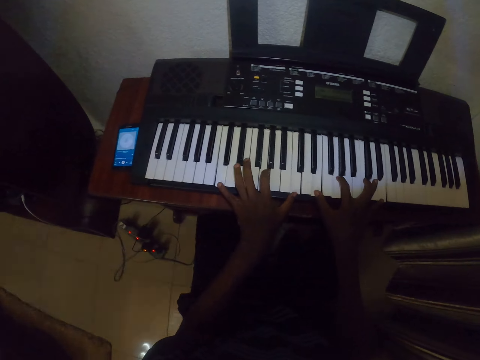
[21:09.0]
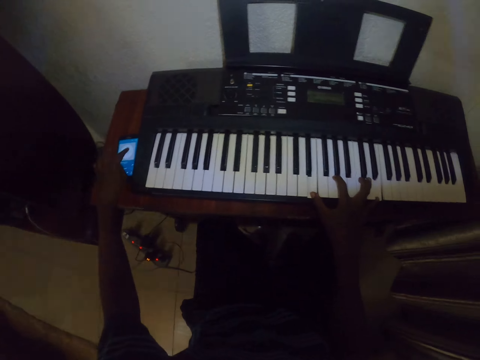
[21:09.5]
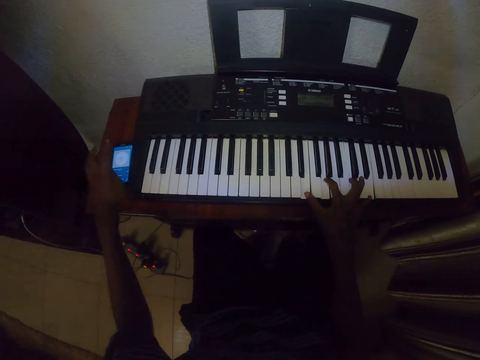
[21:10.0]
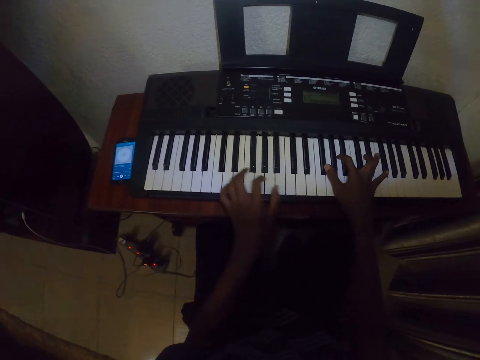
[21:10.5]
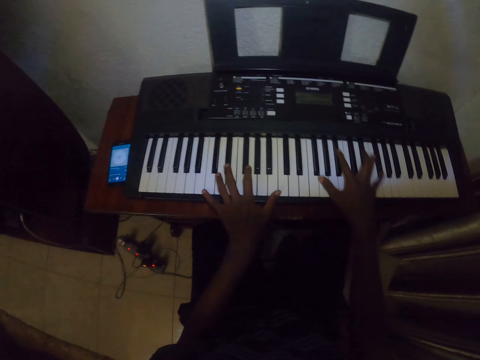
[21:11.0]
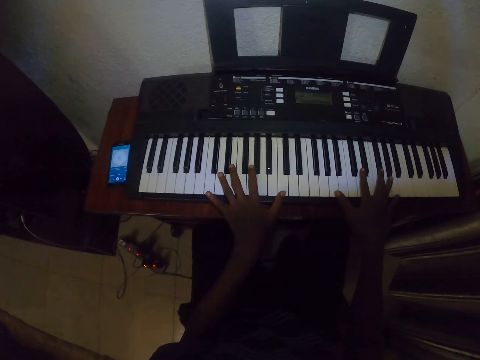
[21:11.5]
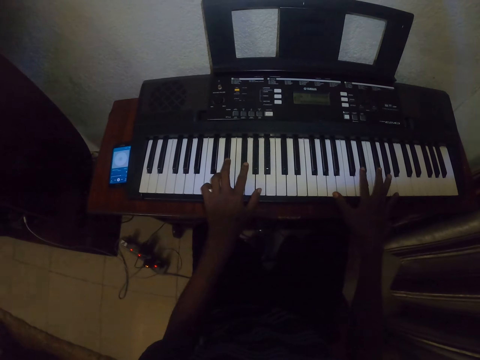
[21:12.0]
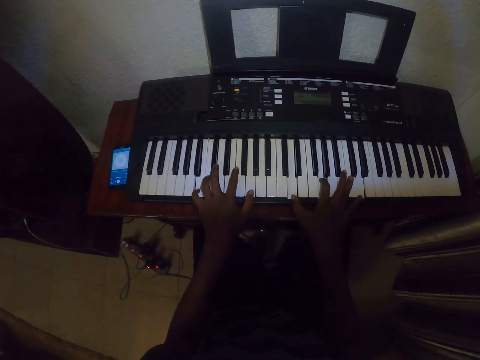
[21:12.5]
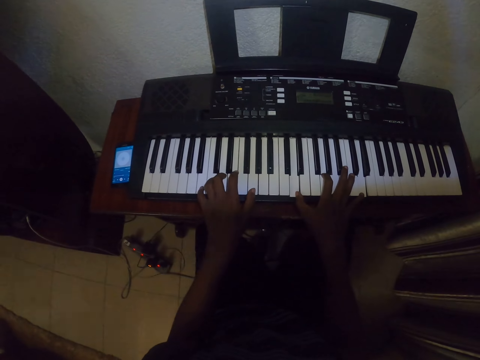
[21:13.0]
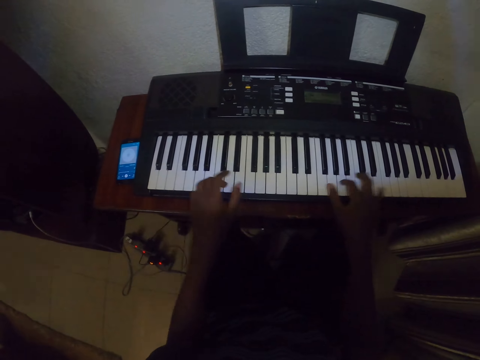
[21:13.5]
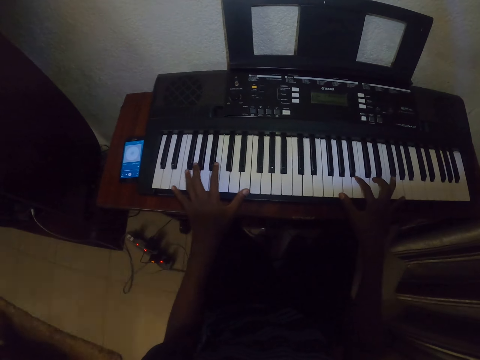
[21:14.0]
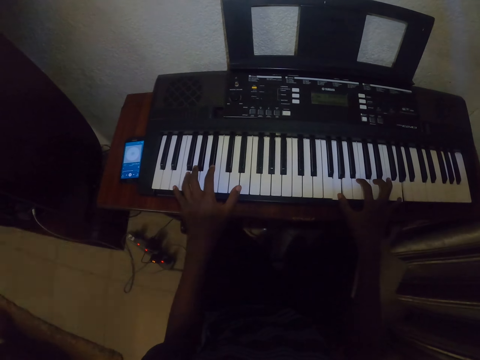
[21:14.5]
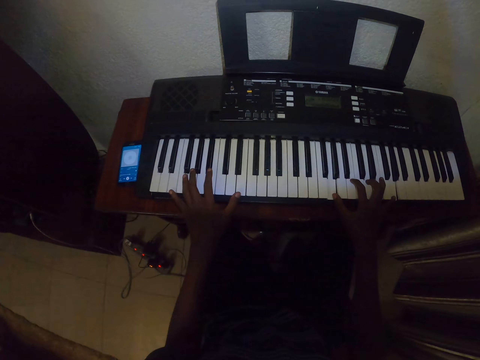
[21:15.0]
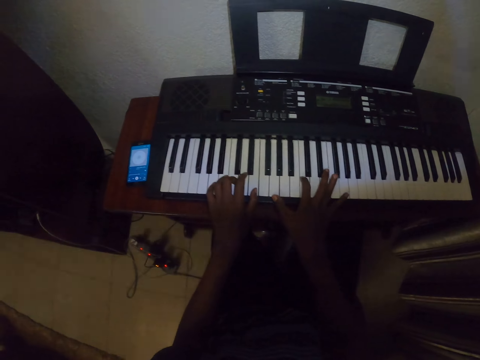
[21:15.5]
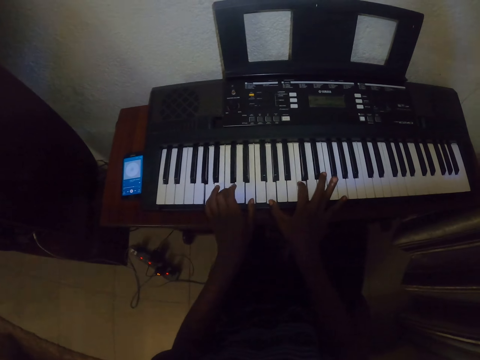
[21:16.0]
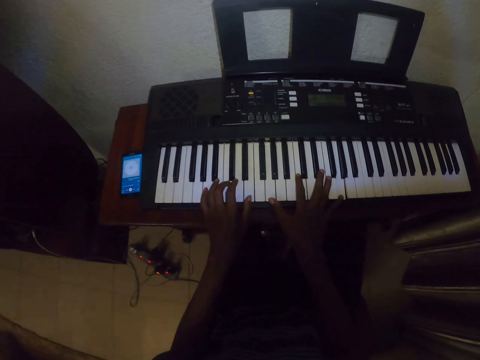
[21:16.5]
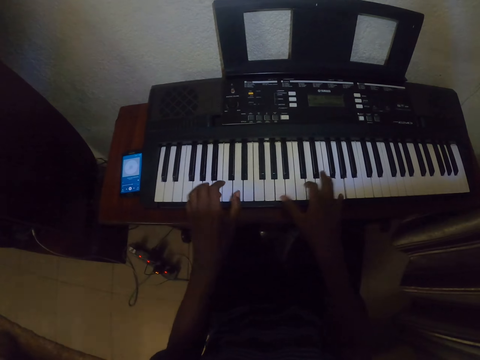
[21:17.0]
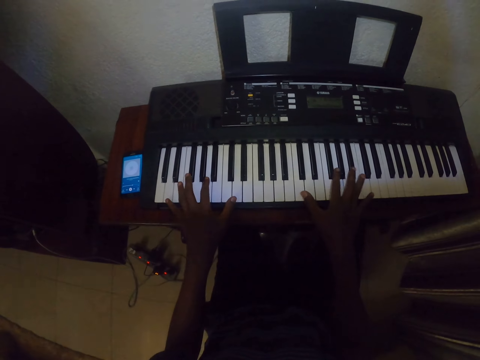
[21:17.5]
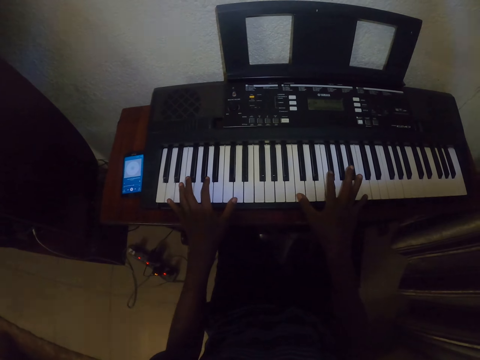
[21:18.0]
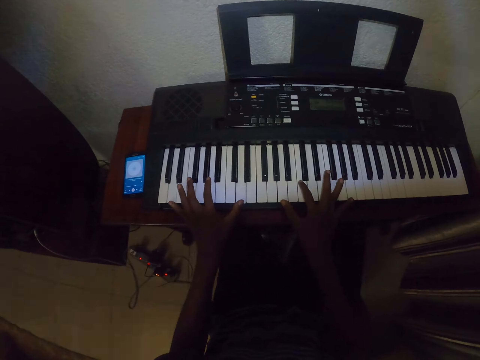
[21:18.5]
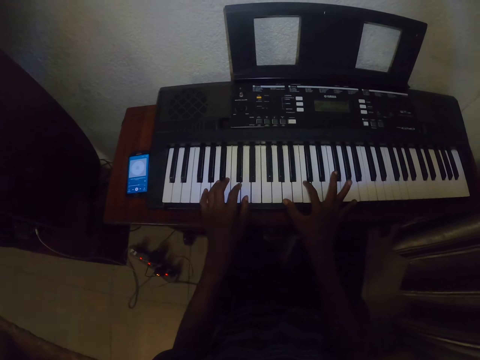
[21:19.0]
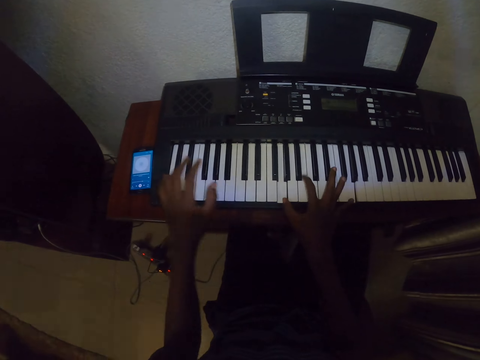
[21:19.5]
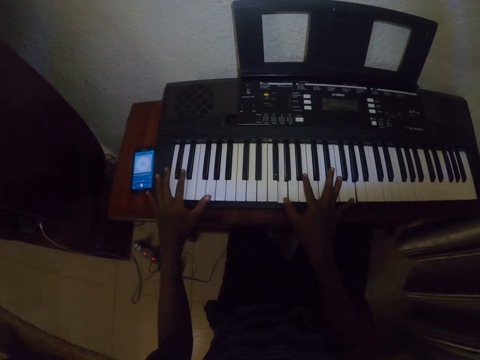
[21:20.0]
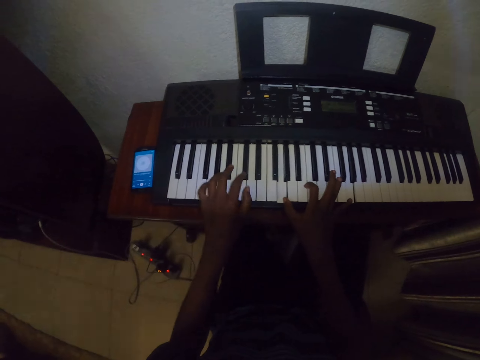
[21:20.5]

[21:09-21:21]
The camera wearer plays the piano. They tap on the phone. They play the piano with both hands. They play the piano.

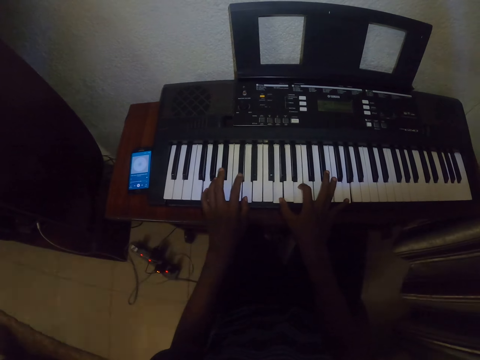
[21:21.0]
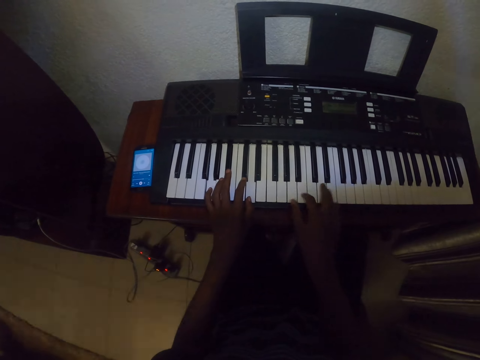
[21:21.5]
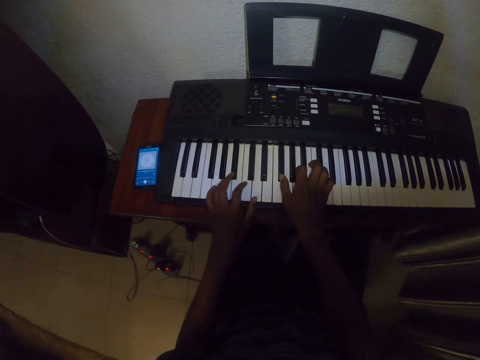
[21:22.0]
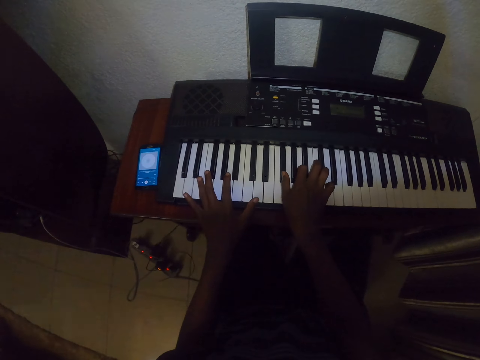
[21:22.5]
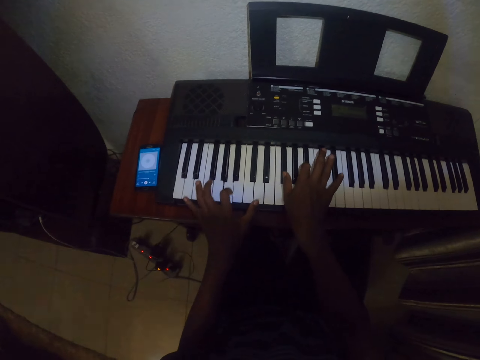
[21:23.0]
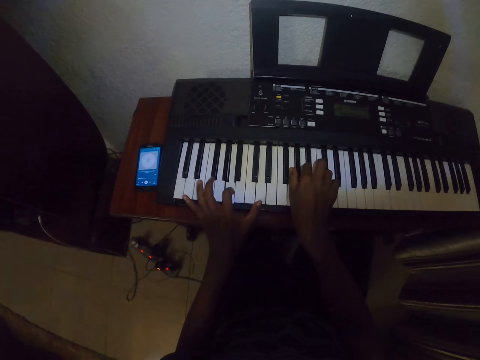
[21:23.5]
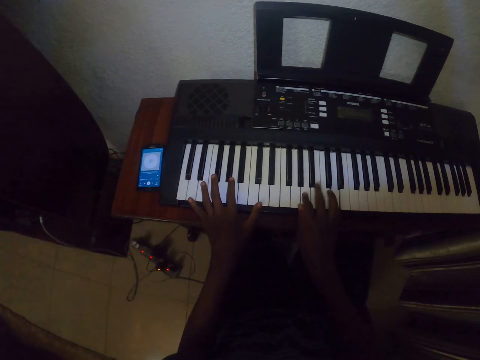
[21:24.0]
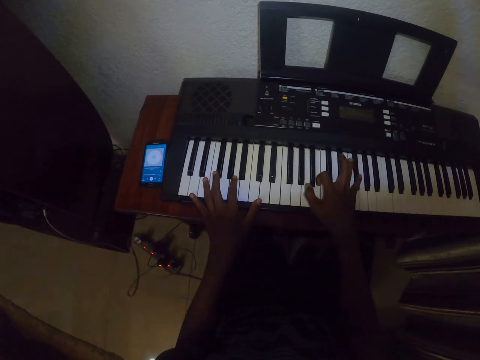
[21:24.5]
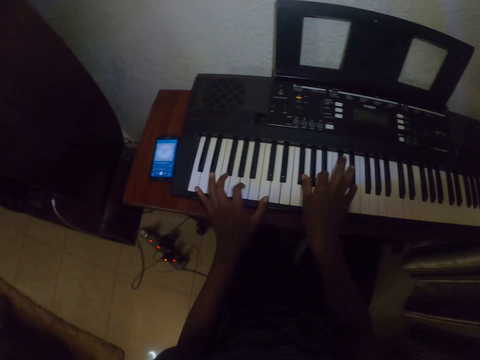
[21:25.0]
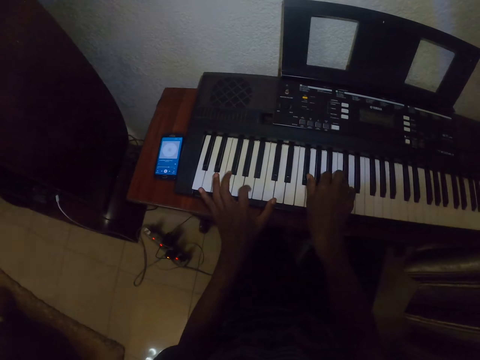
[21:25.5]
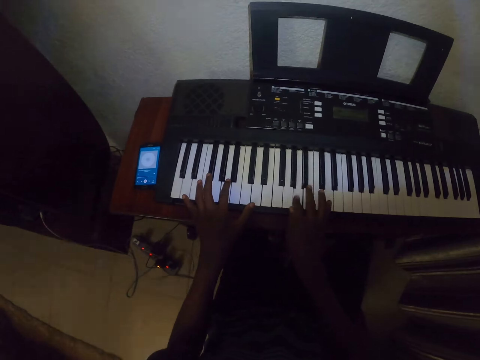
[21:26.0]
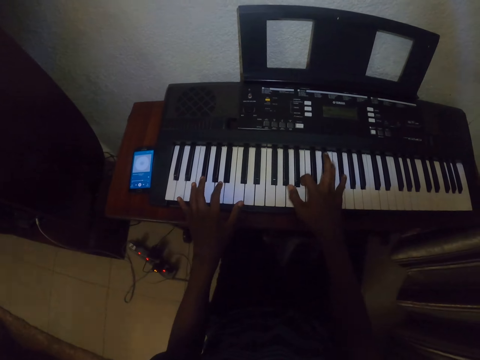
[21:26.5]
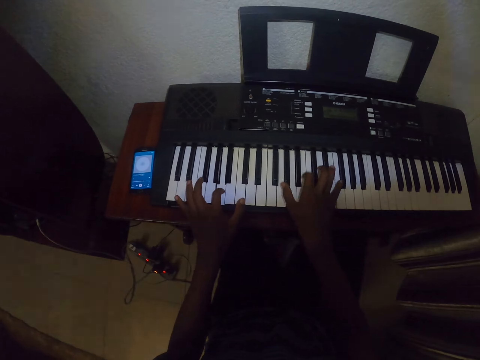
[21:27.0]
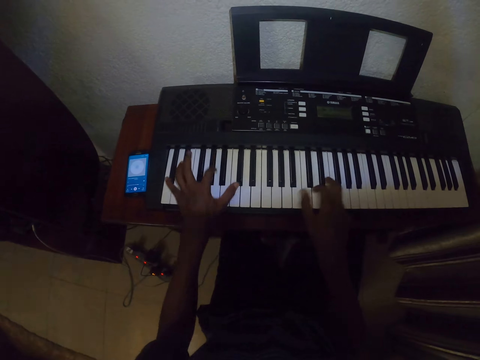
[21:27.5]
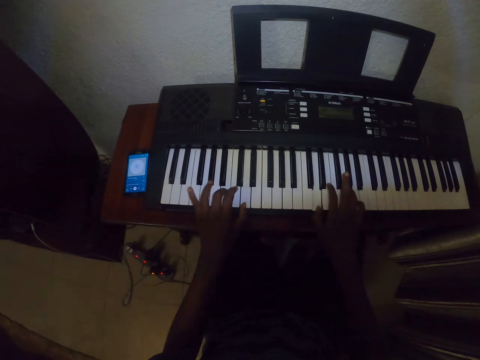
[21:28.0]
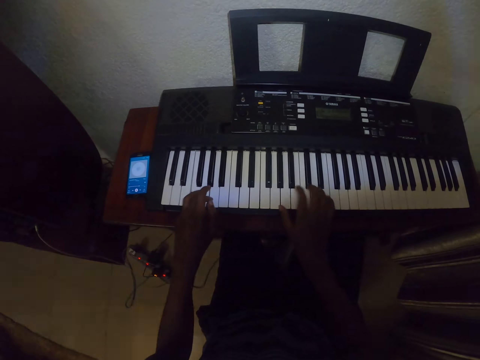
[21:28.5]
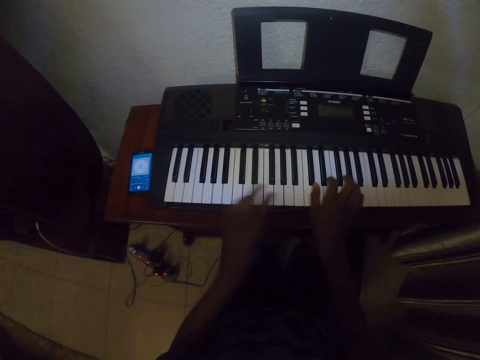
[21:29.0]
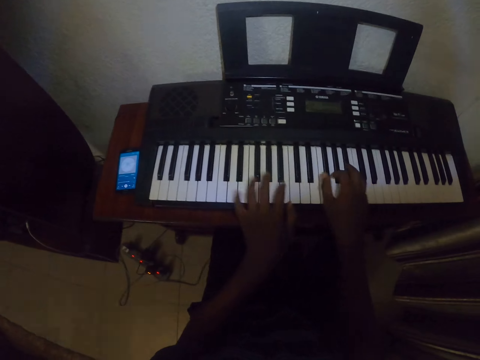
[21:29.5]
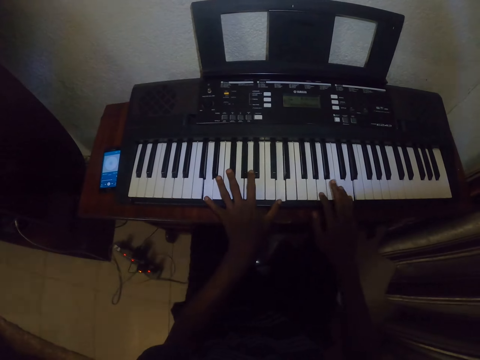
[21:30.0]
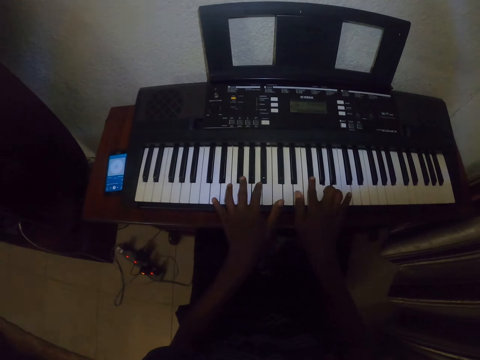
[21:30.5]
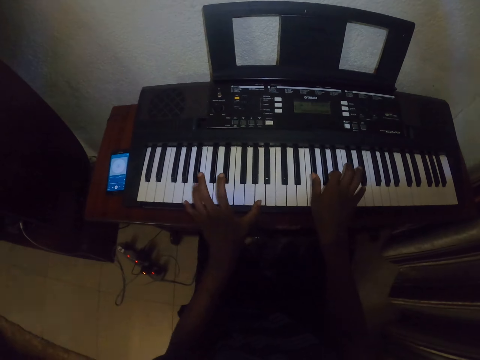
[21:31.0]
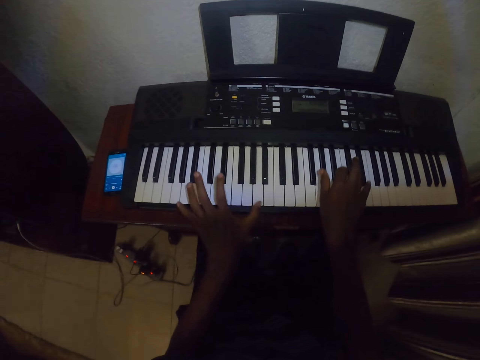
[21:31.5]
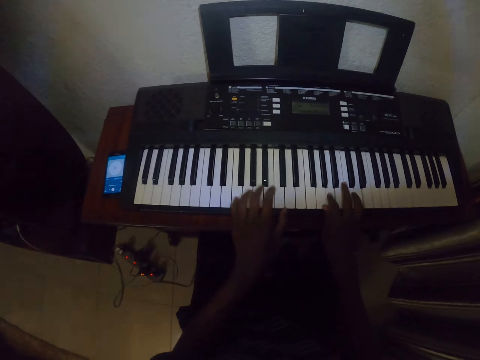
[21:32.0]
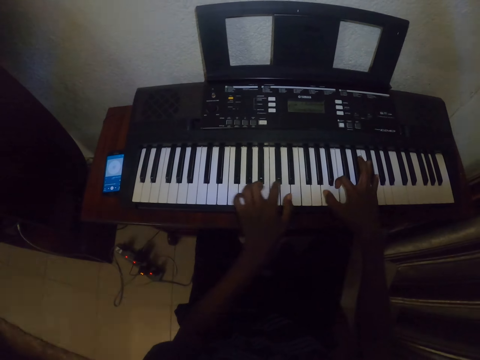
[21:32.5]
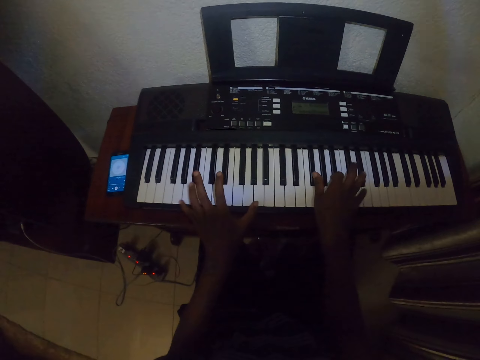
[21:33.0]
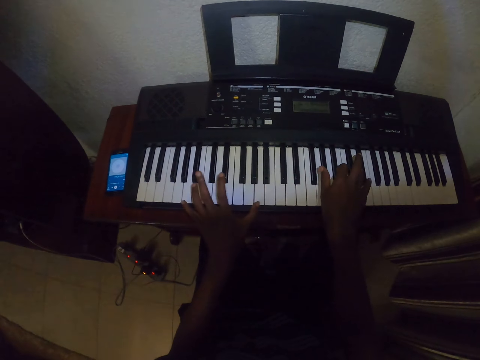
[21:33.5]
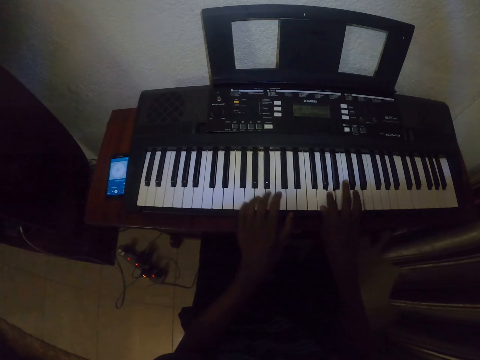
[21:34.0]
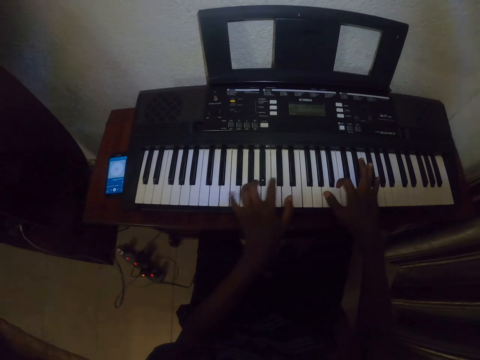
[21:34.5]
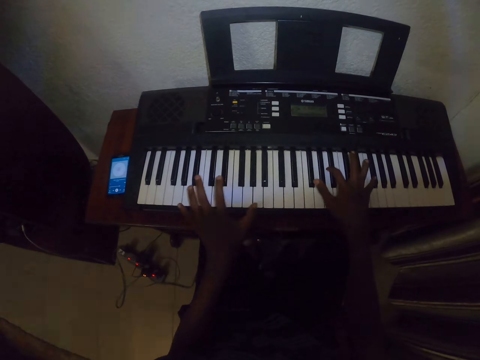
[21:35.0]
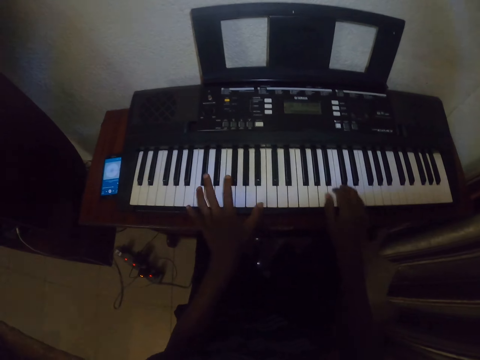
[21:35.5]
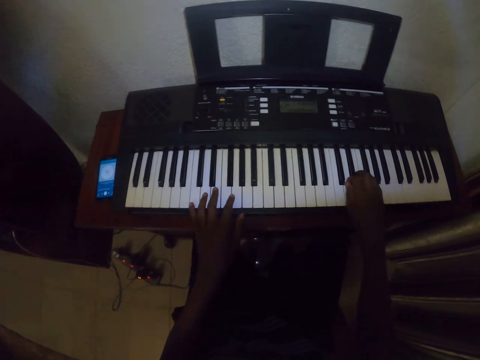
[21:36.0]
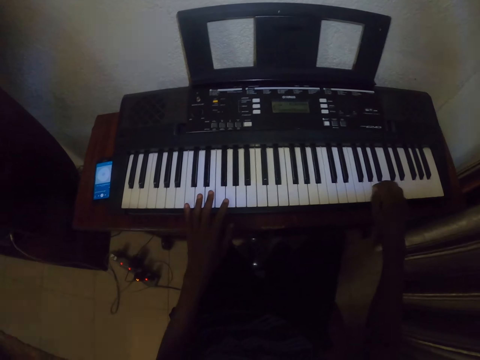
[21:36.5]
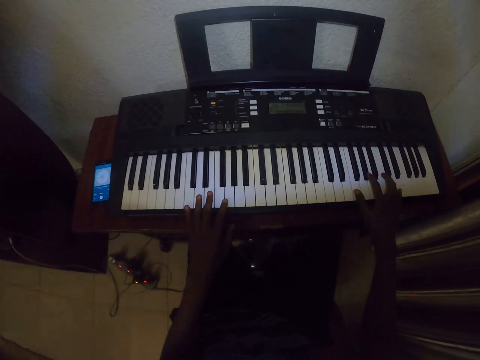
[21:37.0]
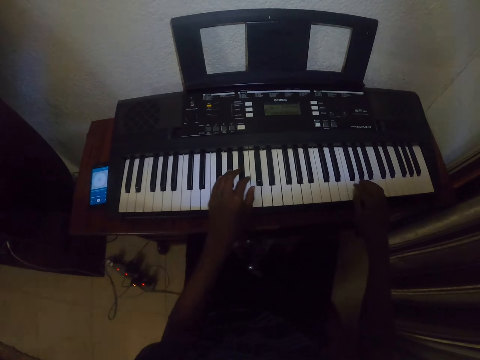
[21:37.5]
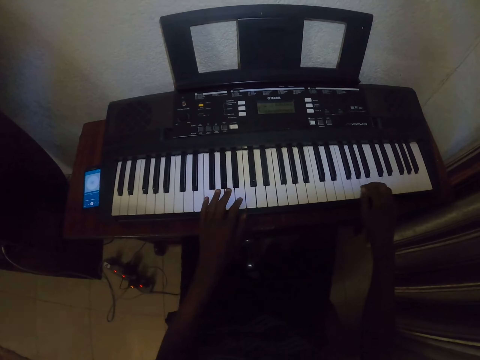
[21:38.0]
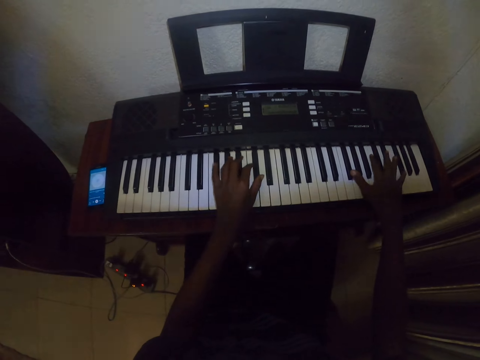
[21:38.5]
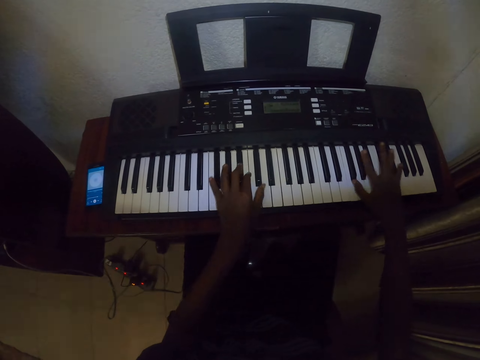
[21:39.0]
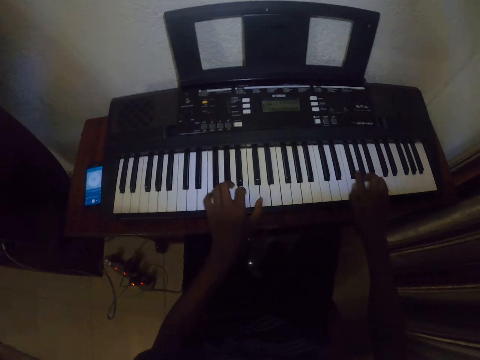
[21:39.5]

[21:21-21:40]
The camera wearer plays the piano. They play the piano repeatedly.
